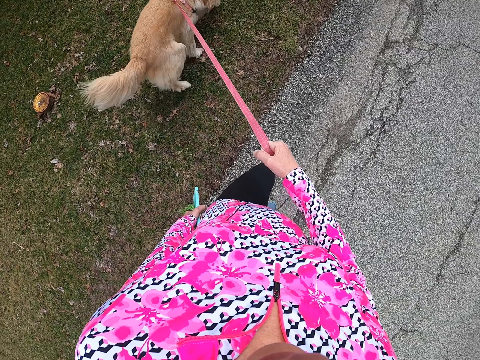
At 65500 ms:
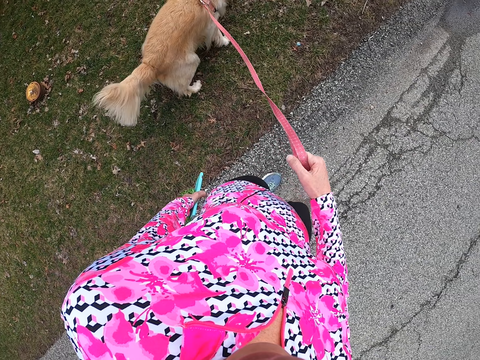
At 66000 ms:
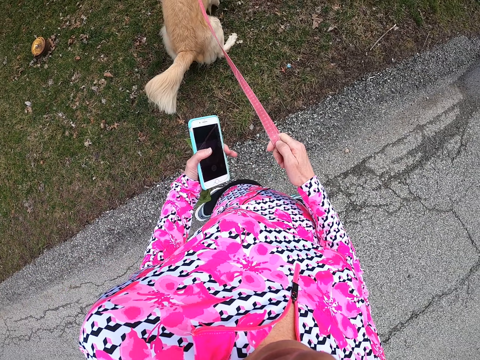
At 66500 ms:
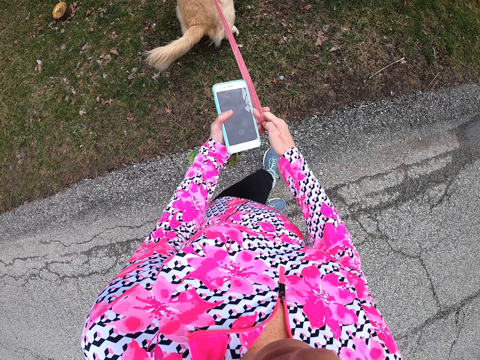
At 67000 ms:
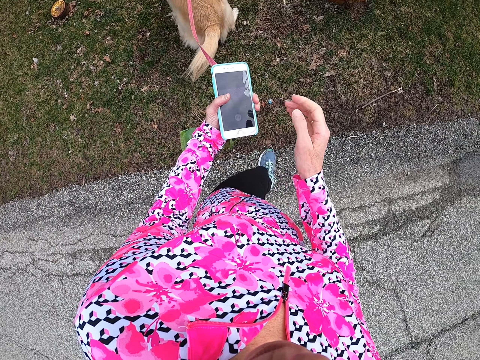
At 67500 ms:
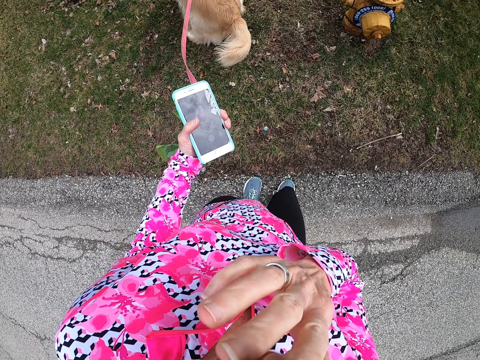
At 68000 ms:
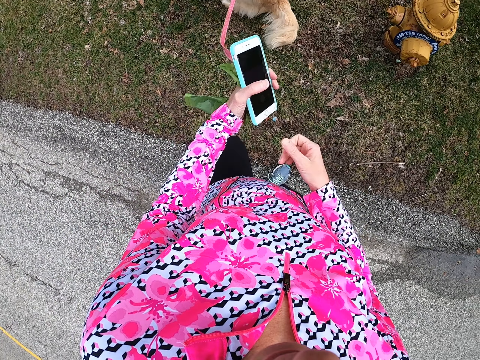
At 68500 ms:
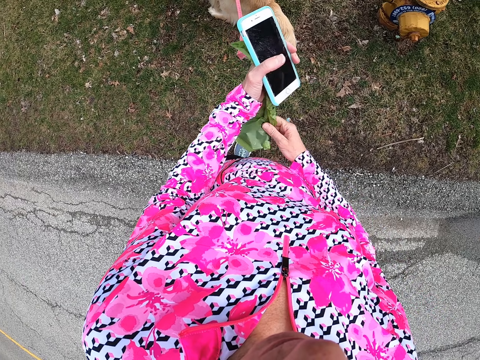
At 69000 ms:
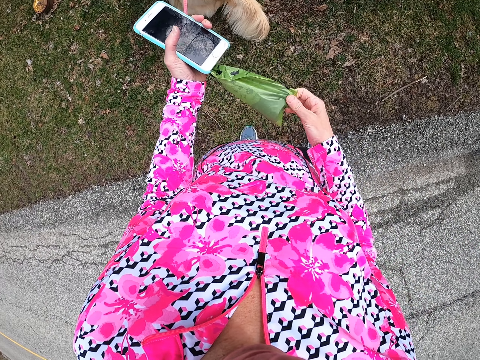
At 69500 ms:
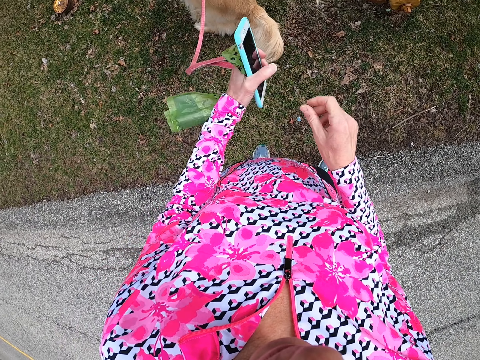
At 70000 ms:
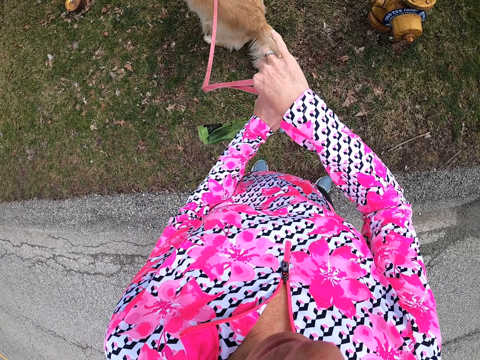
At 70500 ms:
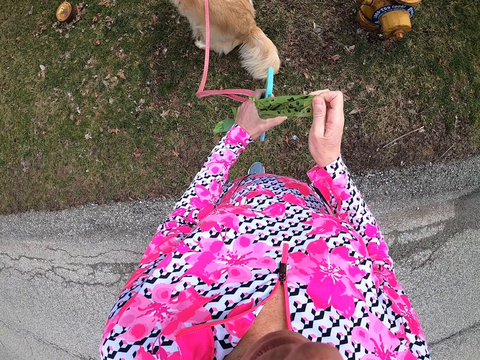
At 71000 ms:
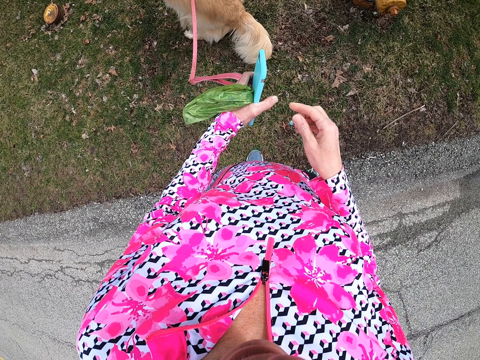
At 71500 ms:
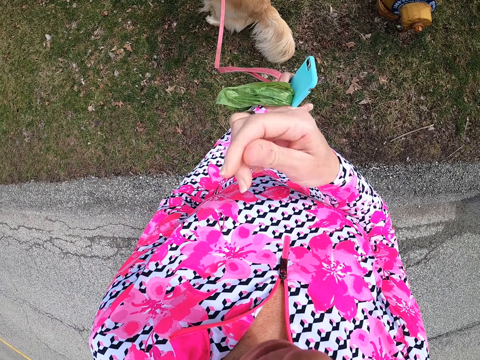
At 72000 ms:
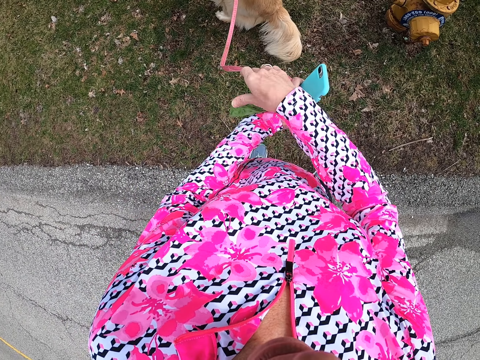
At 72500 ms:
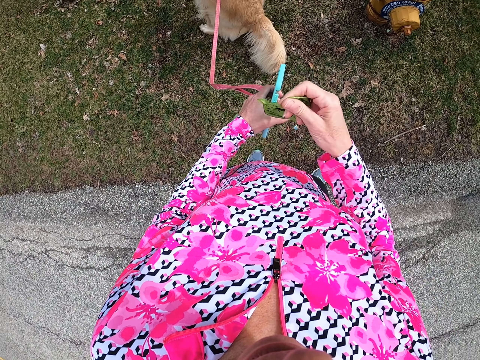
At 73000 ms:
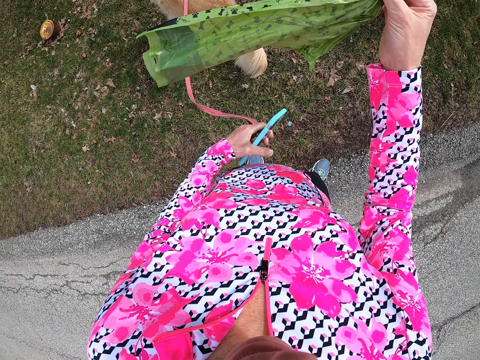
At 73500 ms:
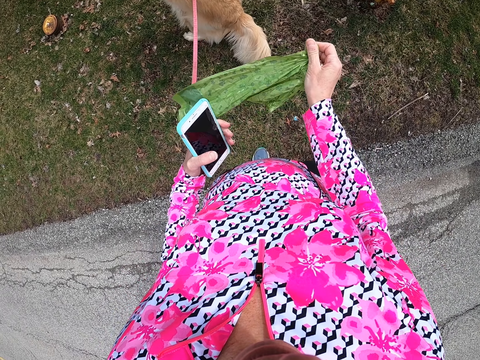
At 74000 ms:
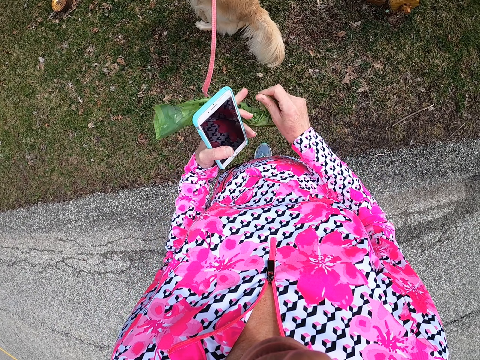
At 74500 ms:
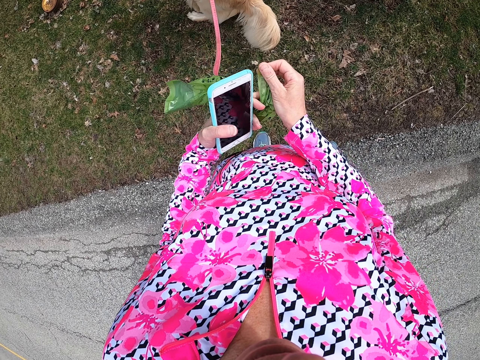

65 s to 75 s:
The camera wearer stops. She holds a paper bag on her hand. She opens the polythene bag.

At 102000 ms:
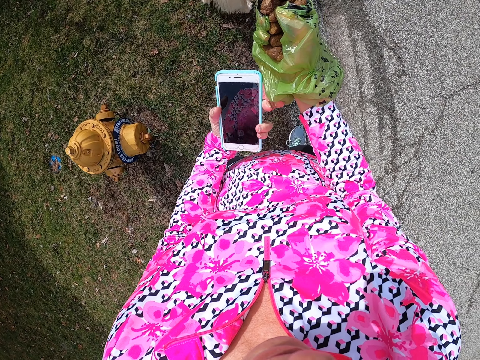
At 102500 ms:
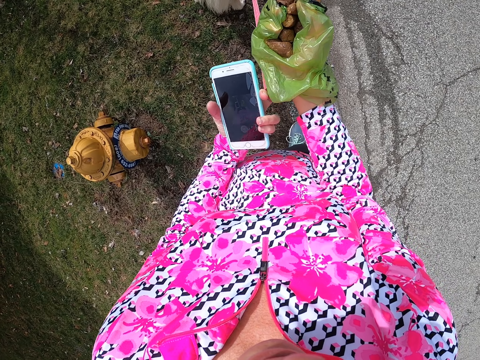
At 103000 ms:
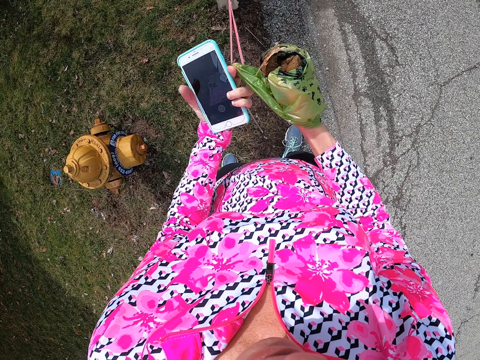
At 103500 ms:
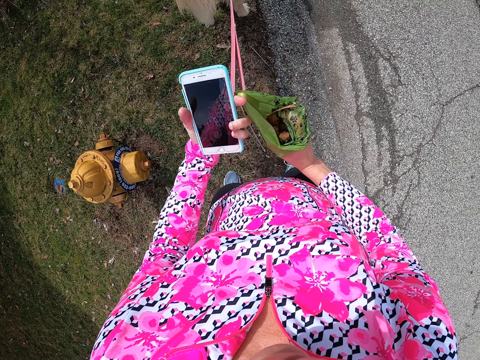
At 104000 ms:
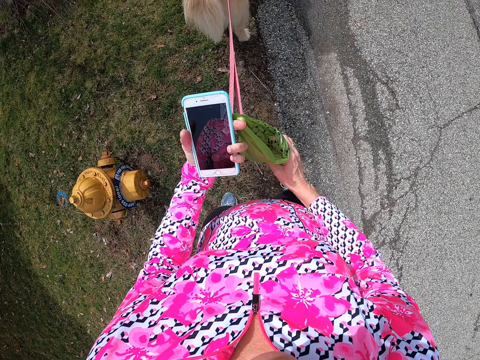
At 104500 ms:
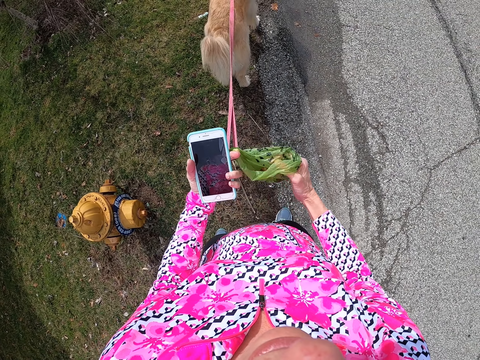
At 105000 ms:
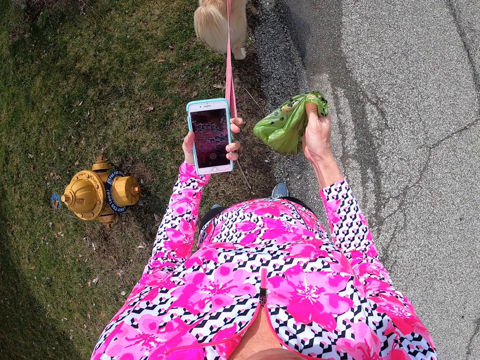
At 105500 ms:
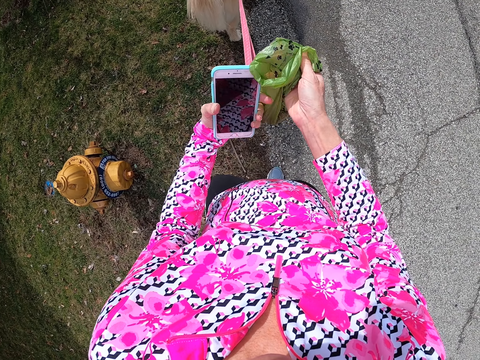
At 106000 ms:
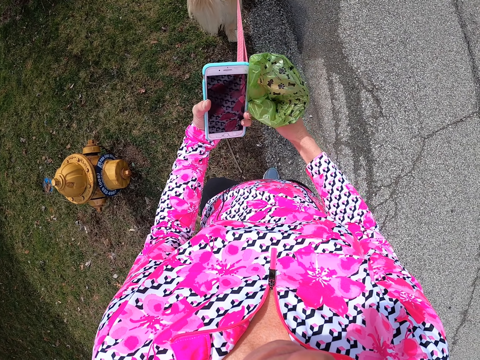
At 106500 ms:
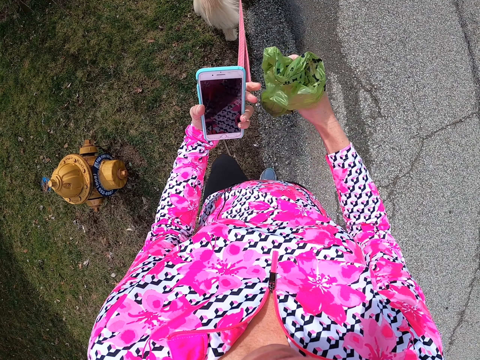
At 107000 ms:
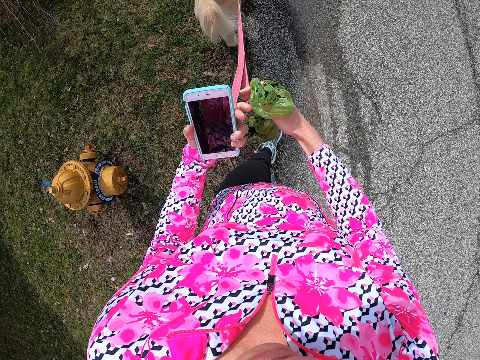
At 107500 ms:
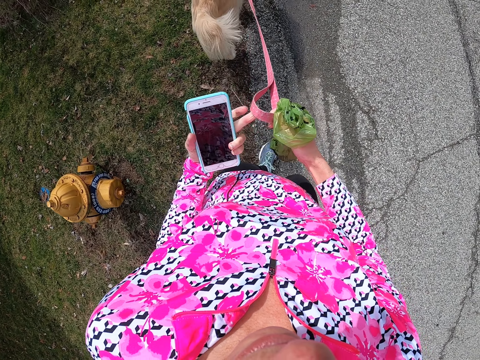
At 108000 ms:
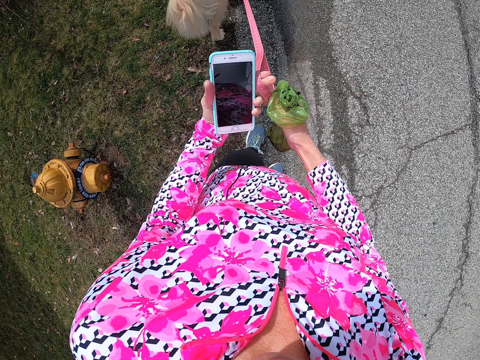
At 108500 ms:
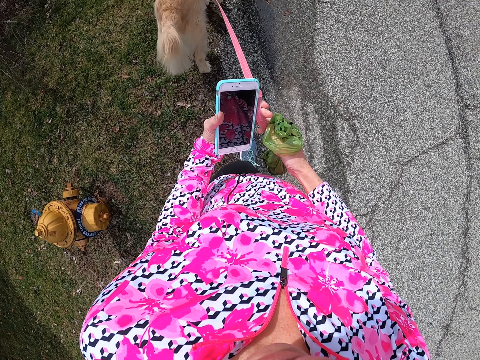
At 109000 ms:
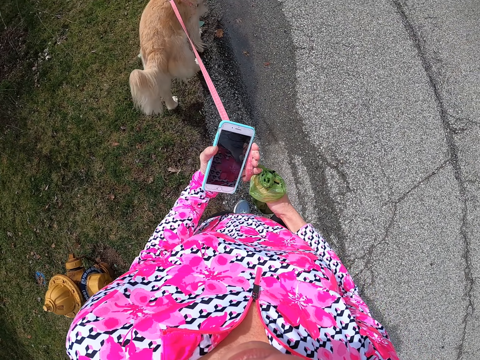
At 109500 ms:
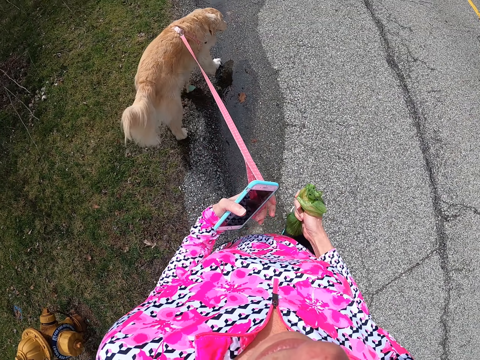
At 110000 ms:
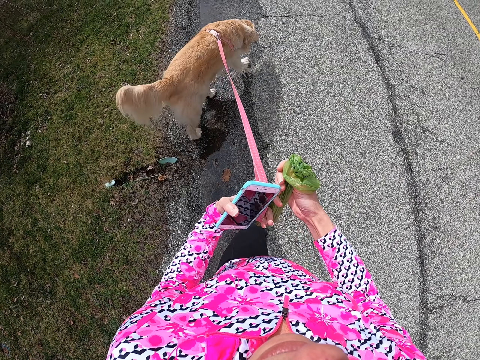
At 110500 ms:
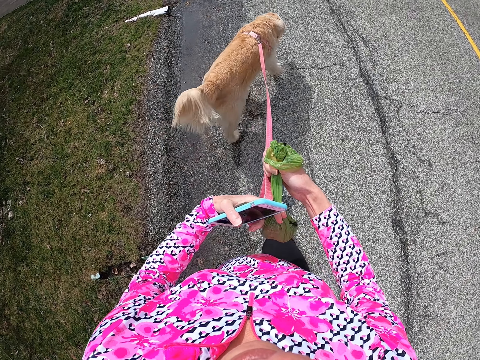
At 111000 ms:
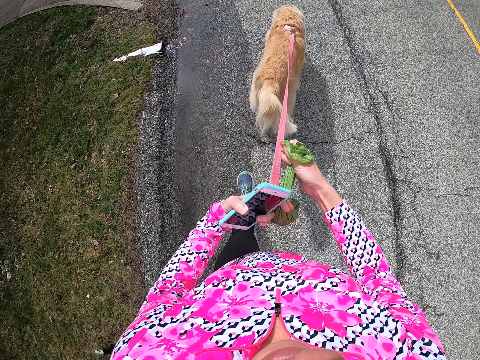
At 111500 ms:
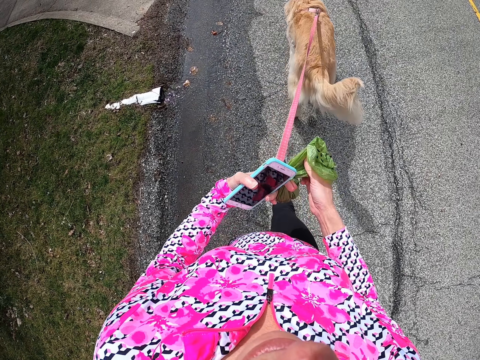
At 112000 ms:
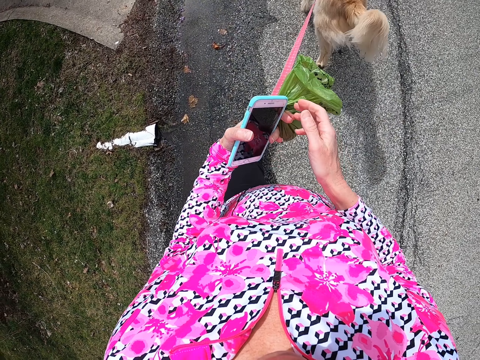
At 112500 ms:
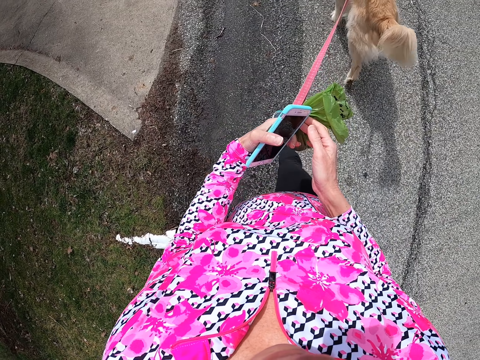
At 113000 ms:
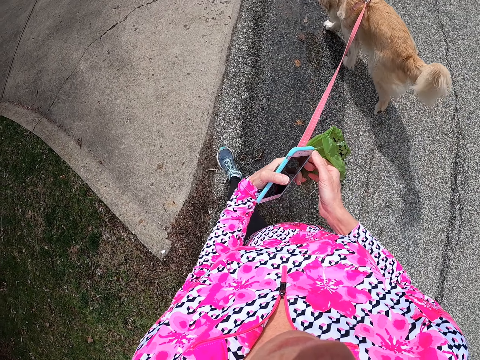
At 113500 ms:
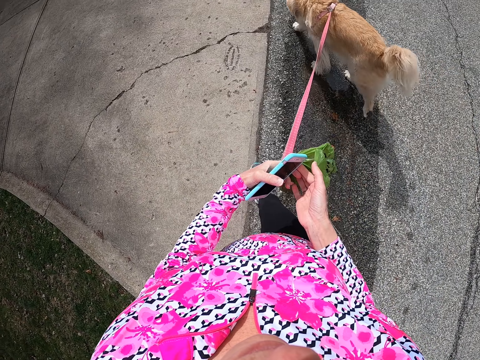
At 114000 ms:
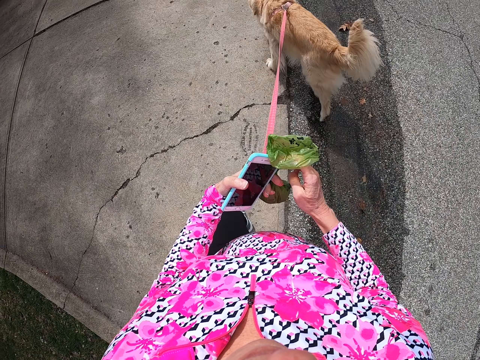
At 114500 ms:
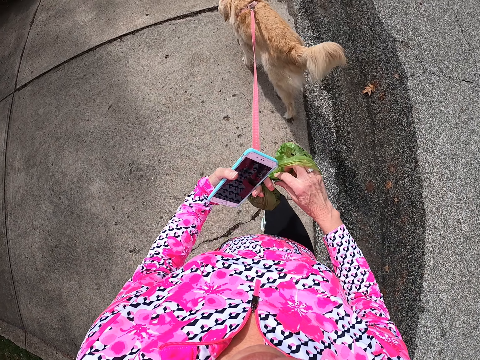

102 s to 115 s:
The camera wearer wraps up feces on a paper bag. They fold the polythene bag. They walk on the road.

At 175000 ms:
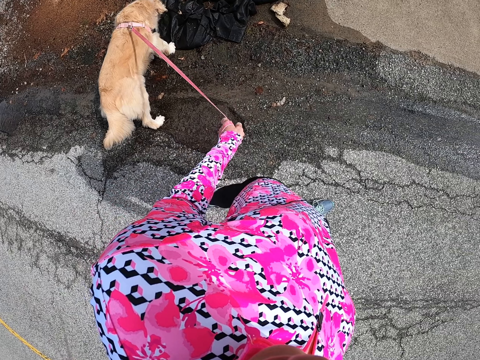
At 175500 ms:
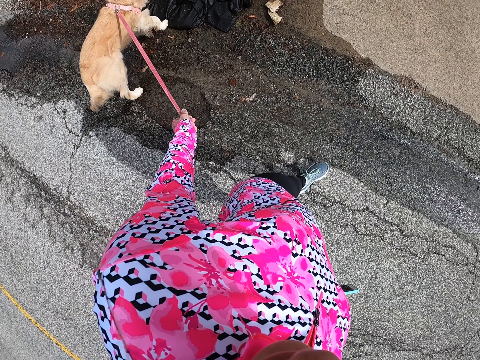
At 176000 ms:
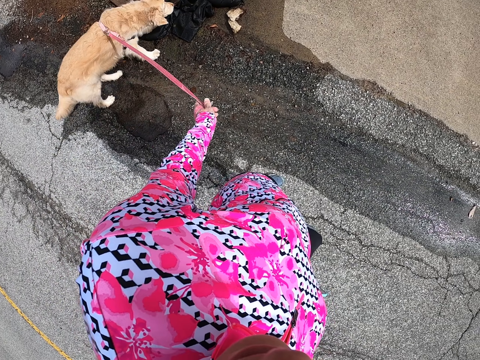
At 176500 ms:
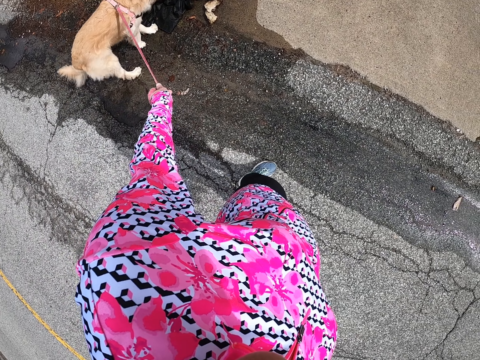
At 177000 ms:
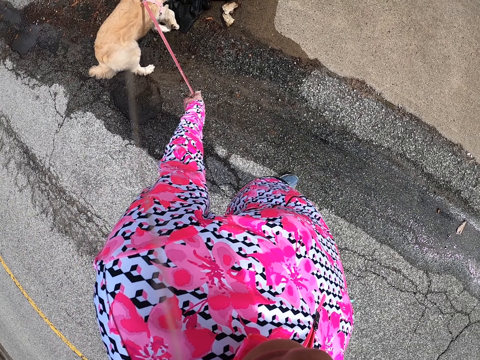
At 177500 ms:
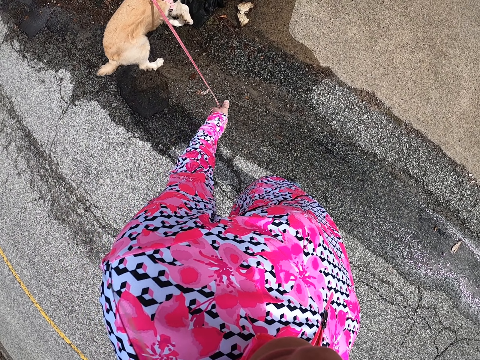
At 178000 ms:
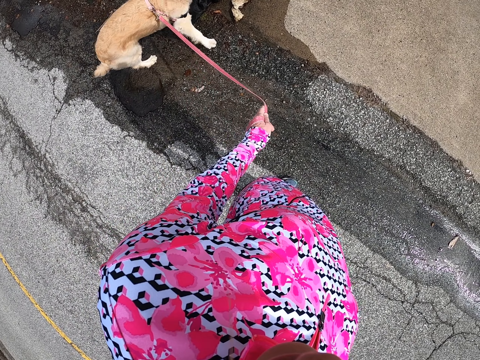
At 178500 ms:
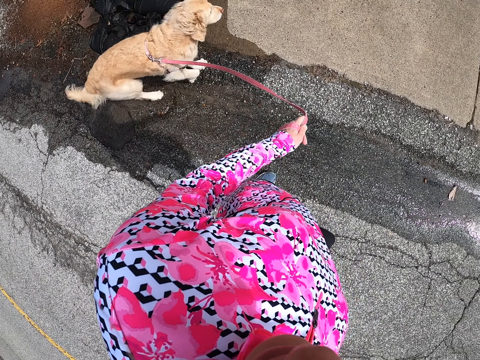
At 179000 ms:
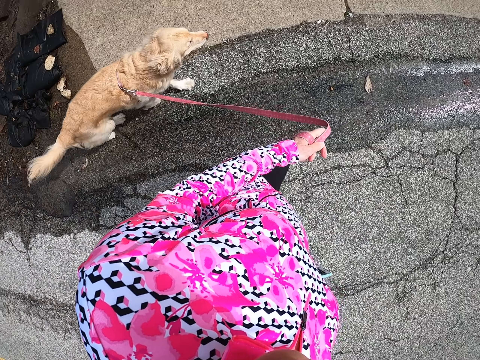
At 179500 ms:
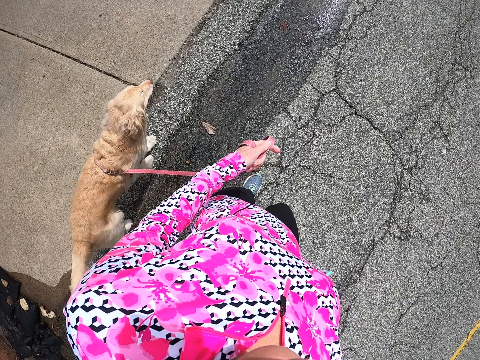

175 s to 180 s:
The camera wearer stops.
